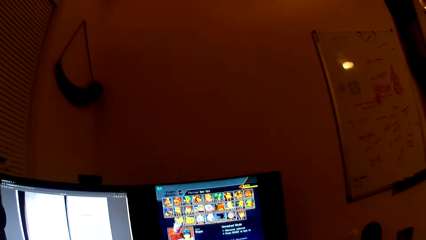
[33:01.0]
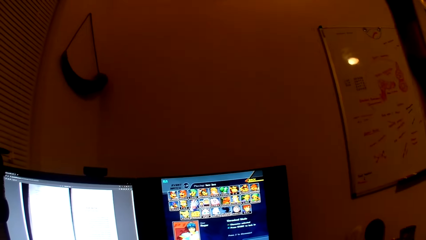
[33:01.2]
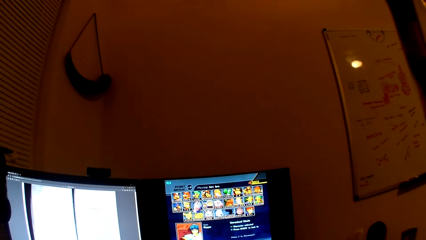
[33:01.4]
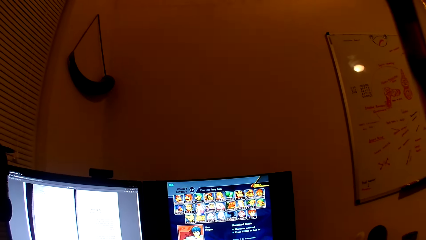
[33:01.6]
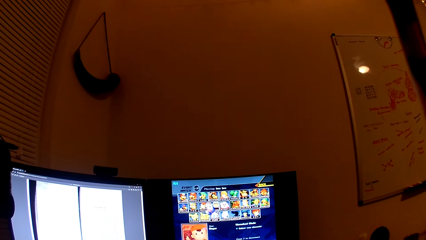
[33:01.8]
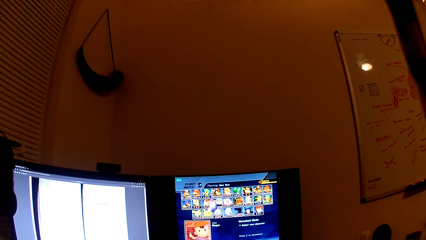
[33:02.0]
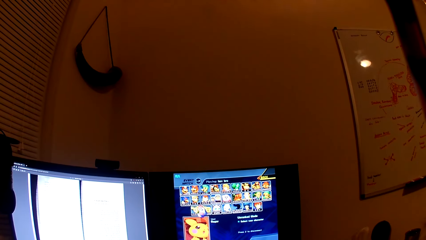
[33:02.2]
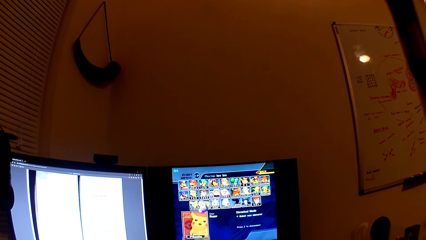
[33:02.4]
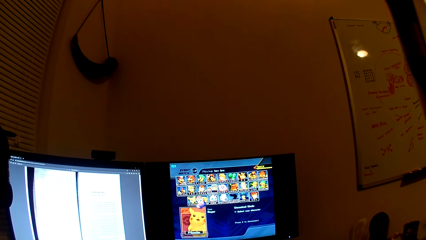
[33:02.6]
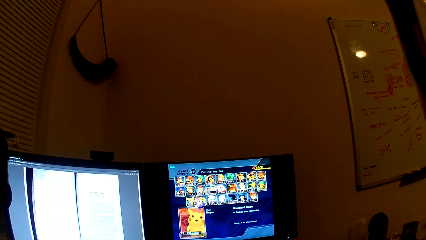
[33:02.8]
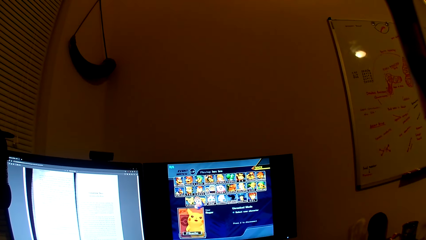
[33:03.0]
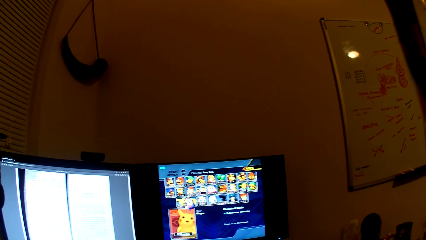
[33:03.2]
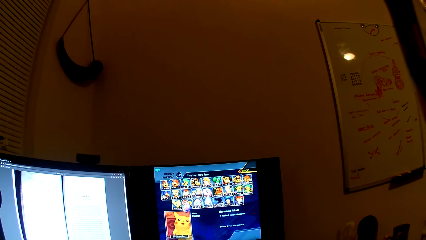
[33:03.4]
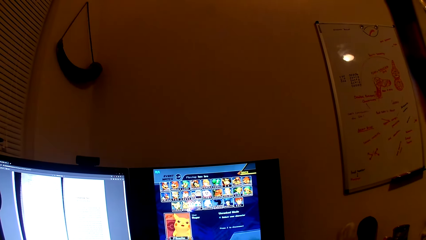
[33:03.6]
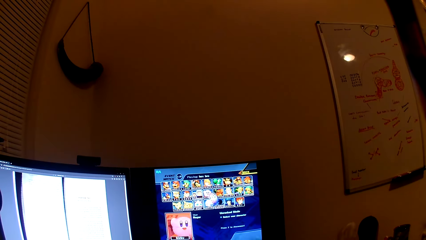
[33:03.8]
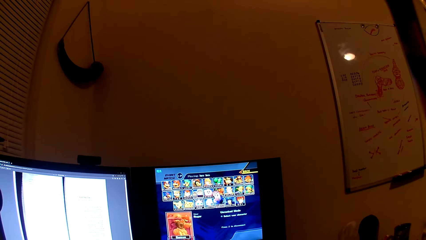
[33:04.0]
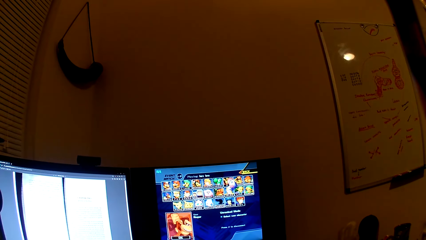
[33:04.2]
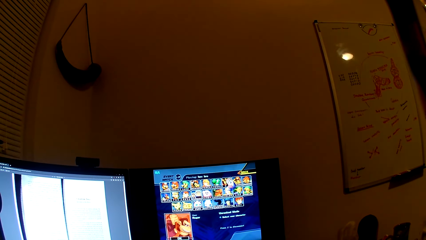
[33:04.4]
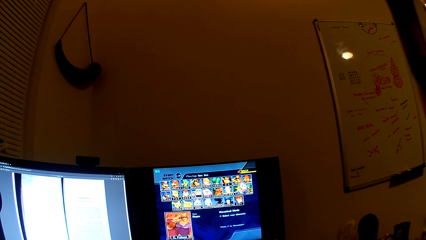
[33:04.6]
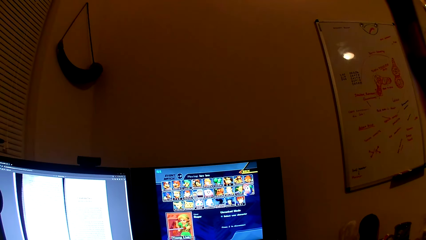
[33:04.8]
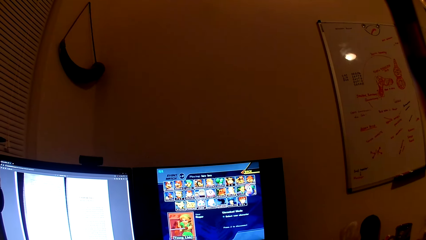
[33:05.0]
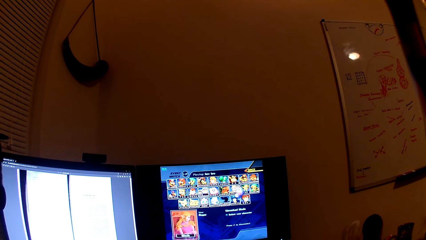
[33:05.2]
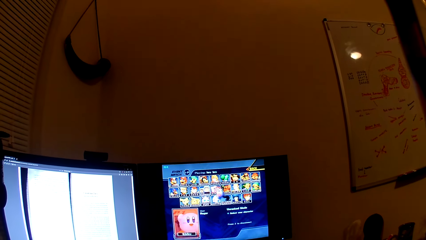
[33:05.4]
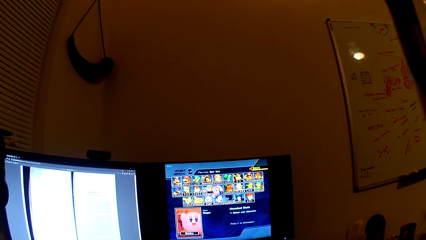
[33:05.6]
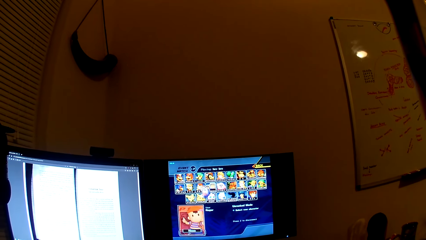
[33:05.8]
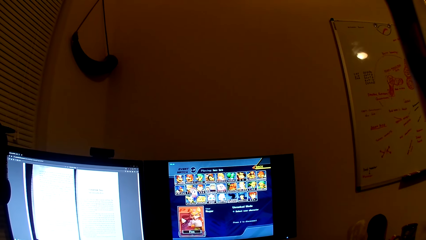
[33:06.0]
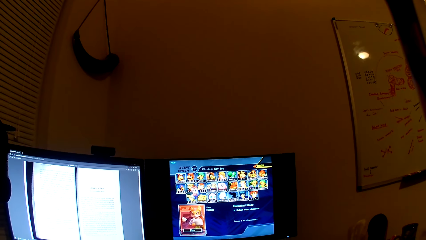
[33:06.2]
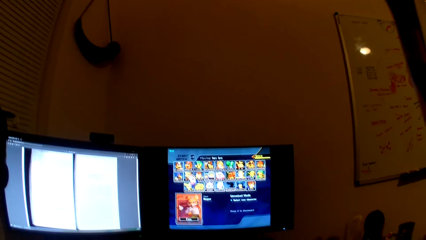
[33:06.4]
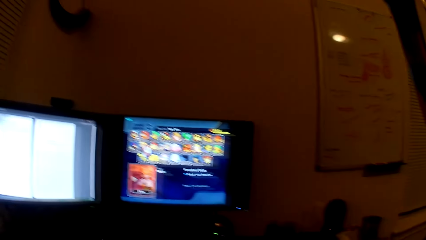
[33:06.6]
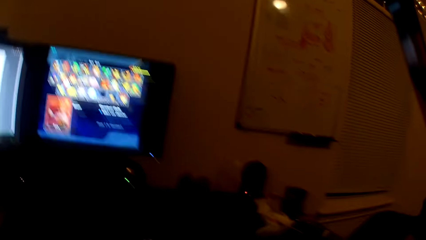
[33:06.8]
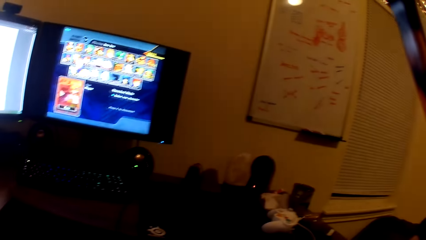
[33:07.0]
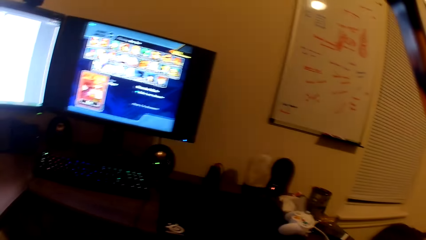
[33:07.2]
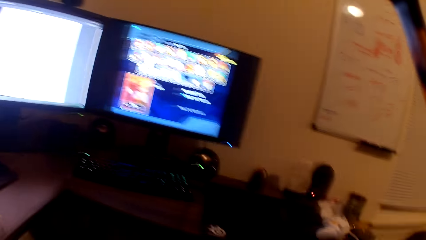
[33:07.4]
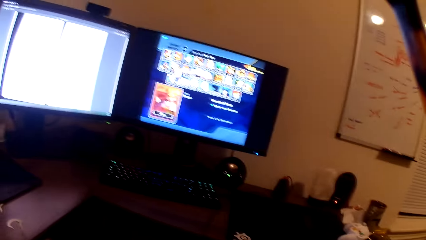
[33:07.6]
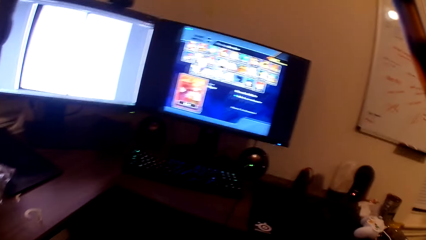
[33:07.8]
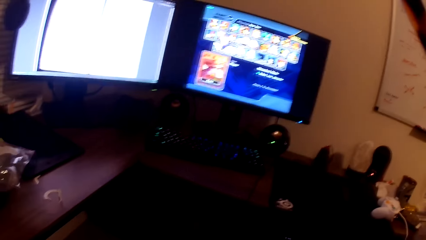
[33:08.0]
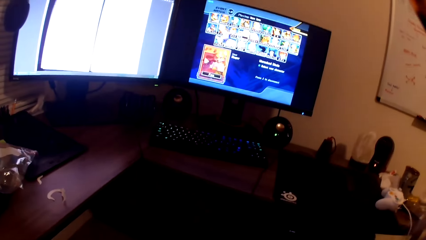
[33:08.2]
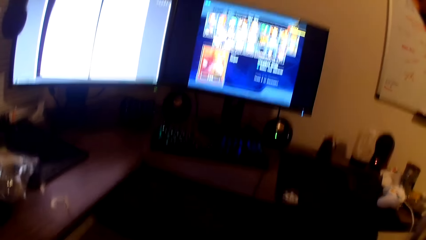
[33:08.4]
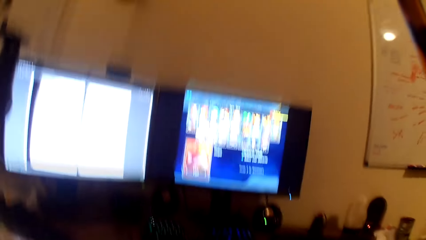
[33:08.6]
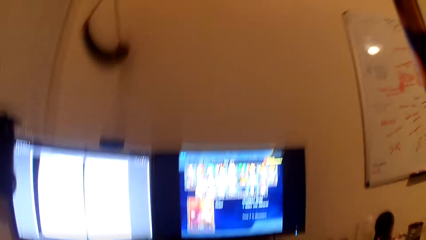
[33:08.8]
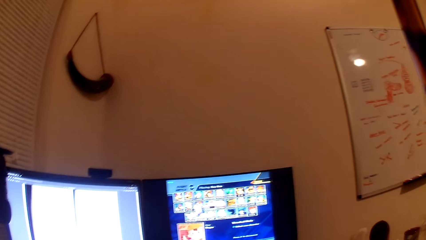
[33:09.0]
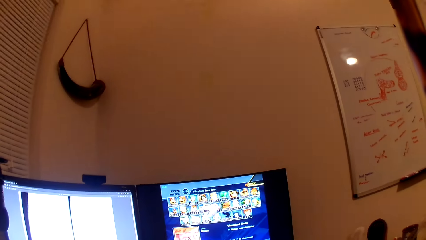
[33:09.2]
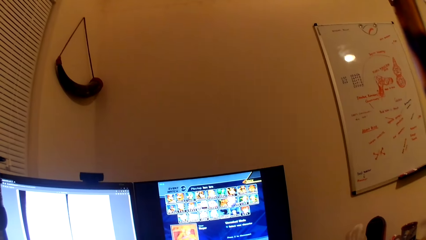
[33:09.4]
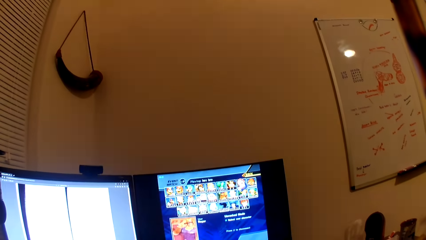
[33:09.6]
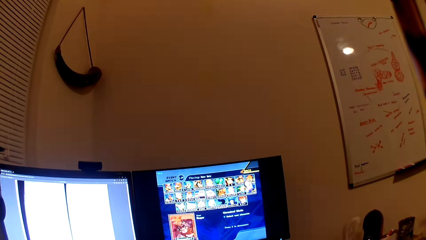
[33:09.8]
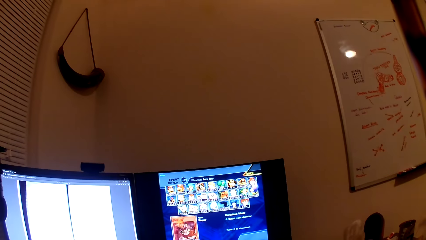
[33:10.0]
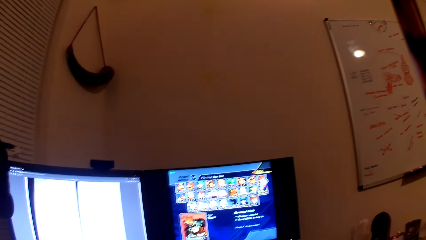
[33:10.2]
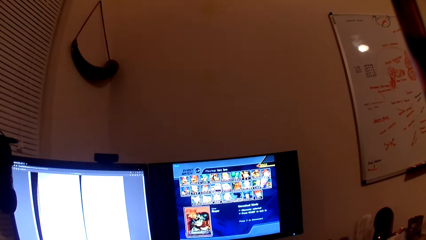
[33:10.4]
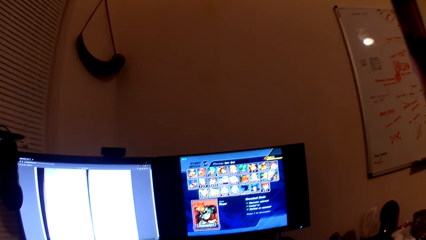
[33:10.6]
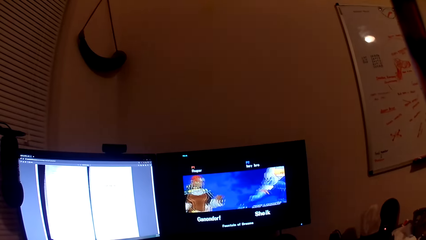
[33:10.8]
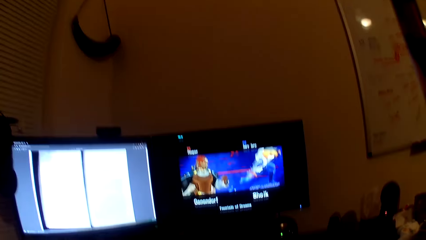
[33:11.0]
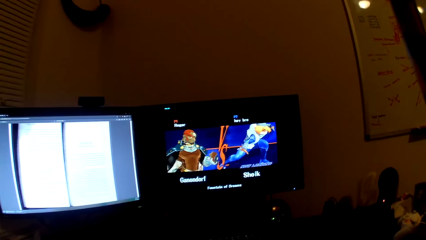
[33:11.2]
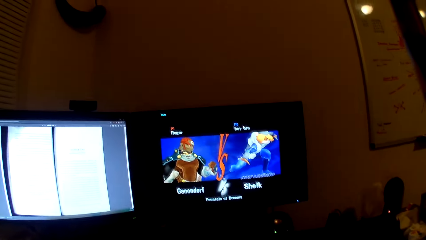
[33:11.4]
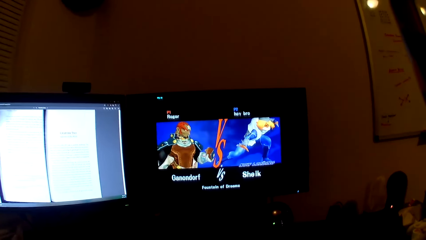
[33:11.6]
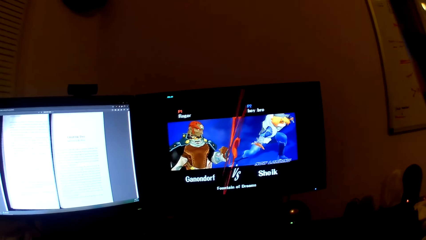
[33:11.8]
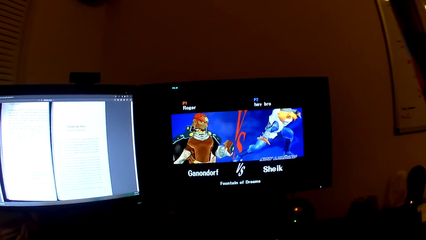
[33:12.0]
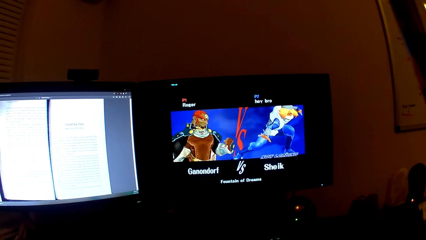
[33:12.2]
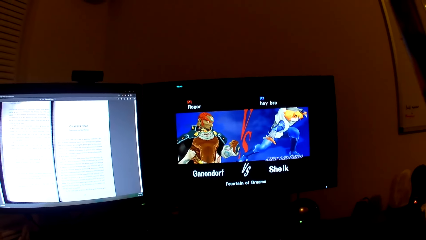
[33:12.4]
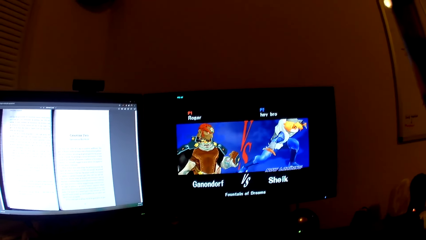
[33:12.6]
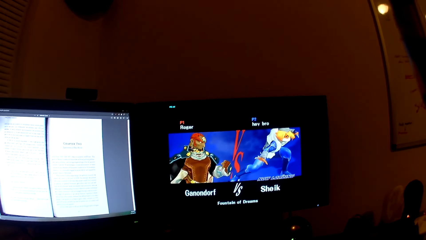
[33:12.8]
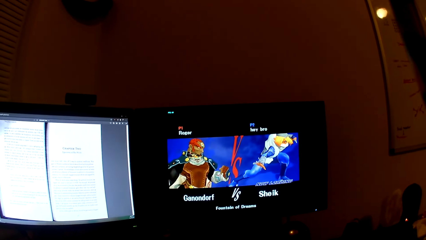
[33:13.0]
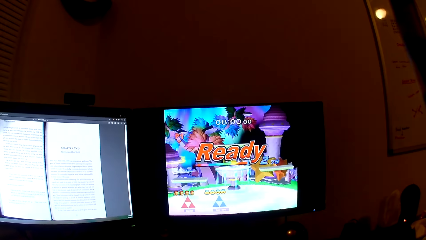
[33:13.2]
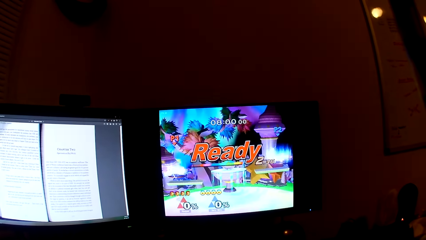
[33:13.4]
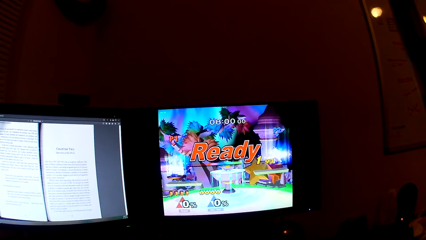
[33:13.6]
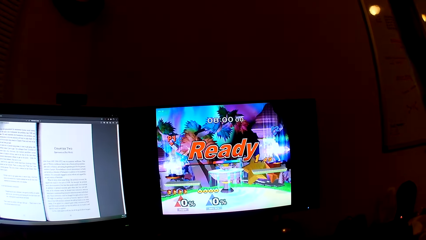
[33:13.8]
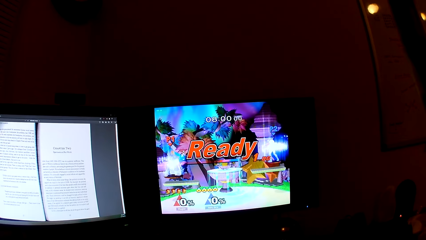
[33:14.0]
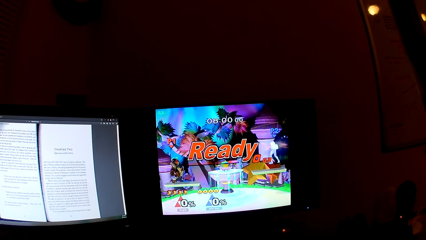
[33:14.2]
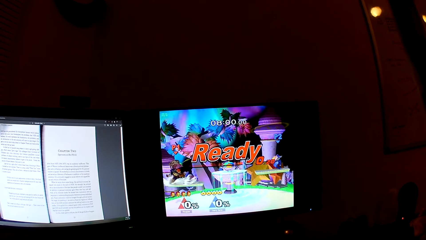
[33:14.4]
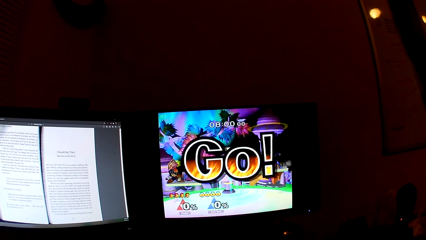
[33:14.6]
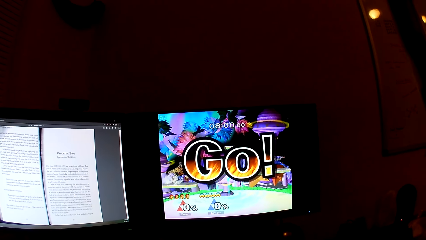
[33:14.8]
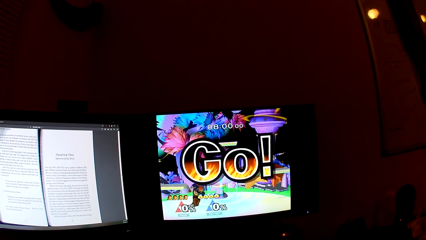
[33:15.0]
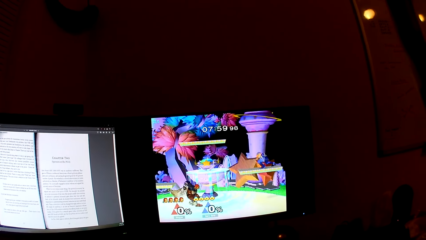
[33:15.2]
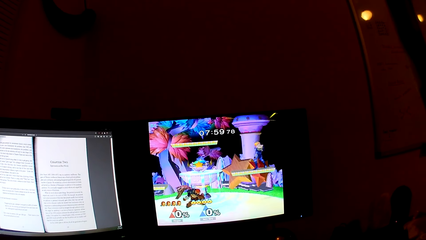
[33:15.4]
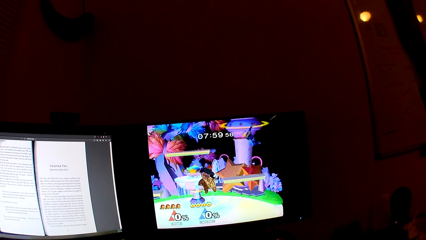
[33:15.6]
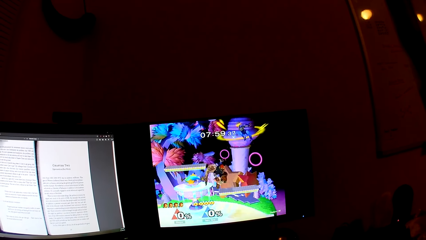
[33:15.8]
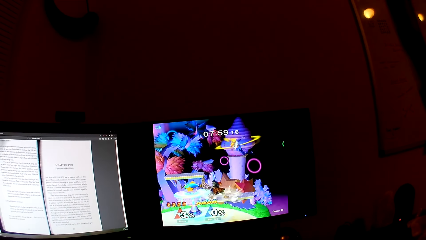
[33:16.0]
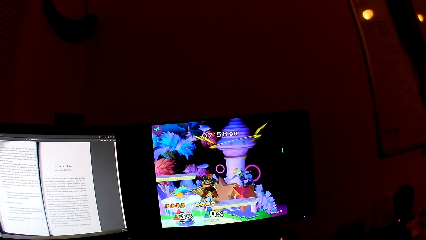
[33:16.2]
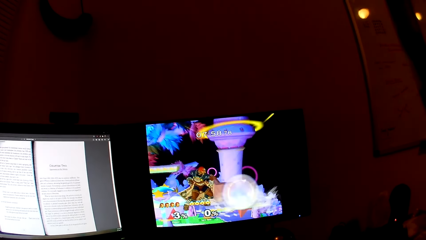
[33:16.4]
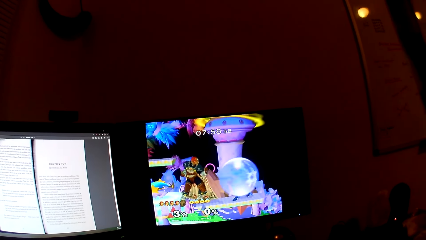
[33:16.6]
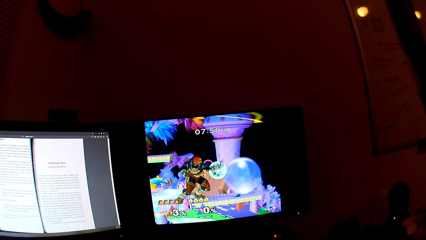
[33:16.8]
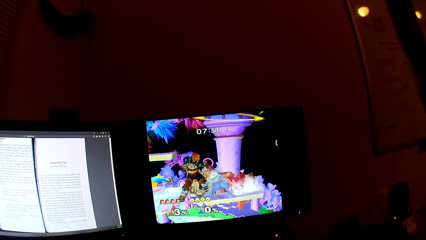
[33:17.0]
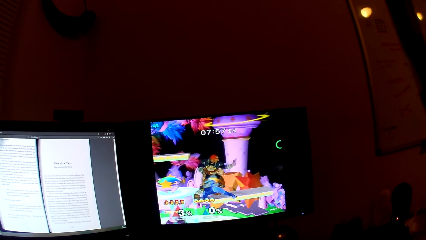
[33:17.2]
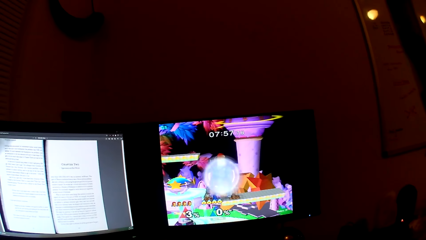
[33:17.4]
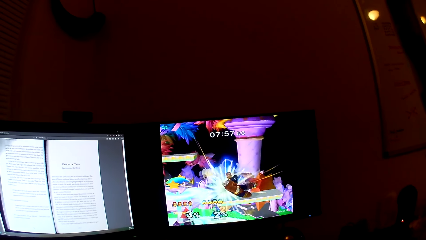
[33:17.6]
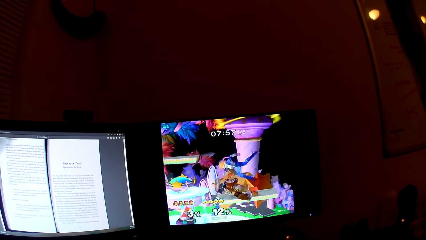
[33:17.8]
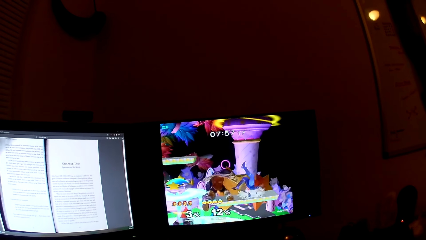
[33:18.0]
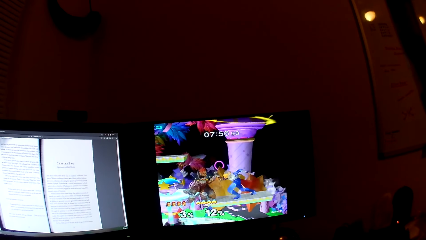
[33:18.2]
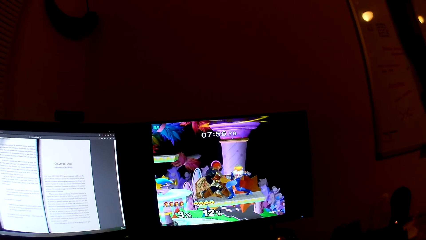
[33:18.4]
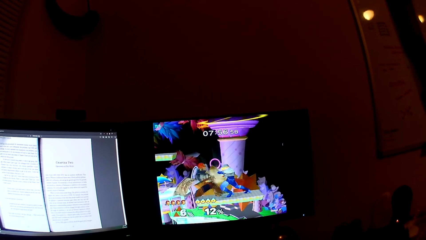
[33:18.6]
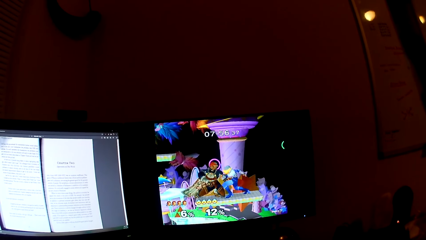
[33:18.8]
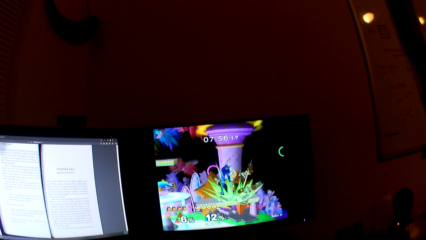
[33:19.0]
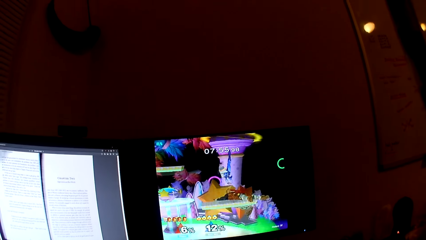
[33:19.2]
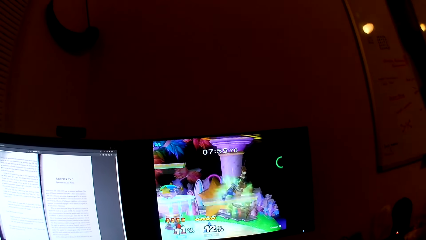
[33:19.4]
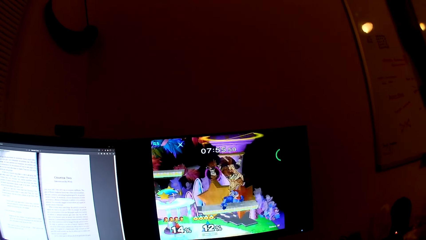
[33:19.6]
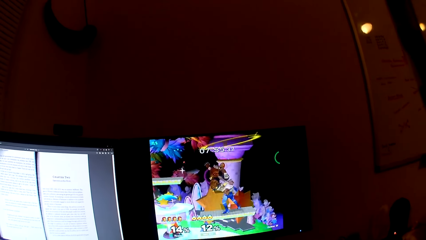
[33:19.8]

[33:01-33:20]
The camera wearer converses with someone. They play the computer game. They converse with someone. They play the computer game.
